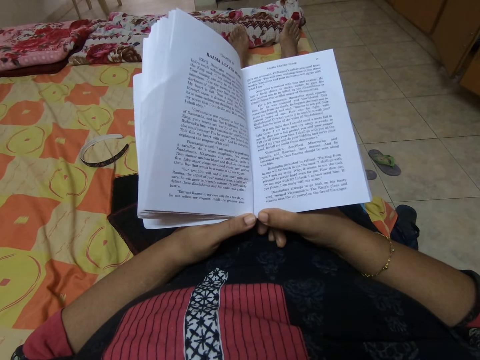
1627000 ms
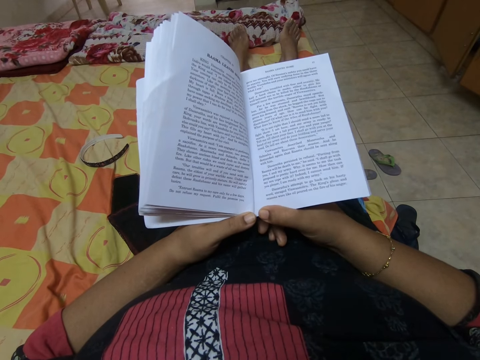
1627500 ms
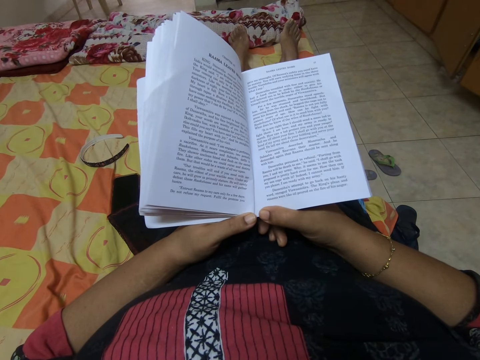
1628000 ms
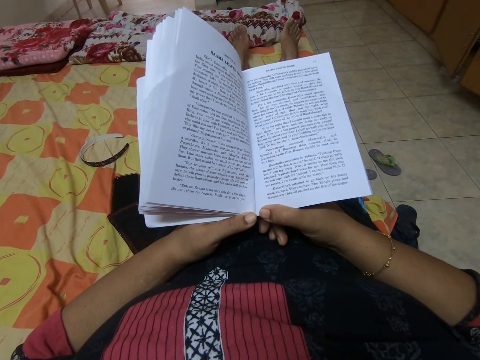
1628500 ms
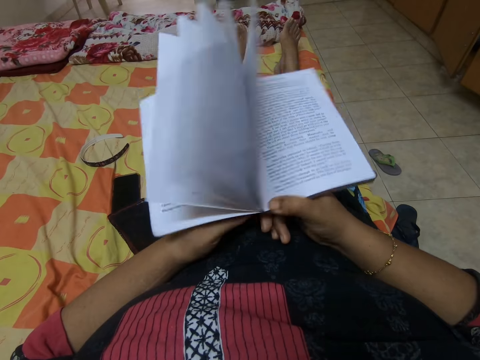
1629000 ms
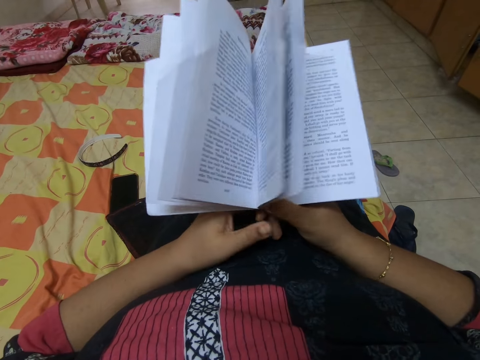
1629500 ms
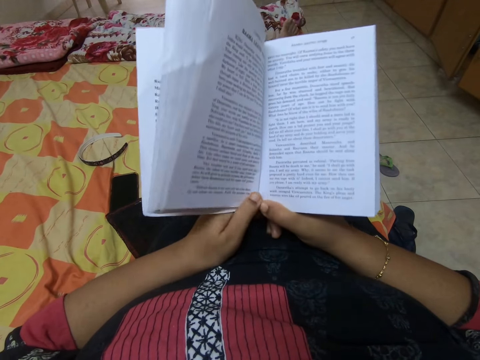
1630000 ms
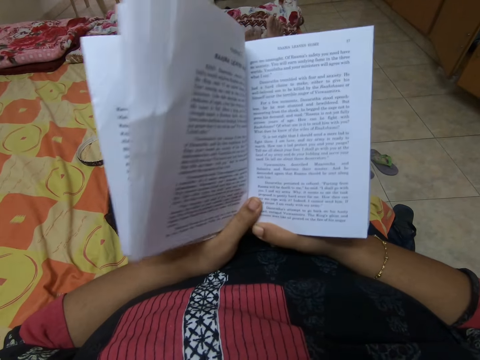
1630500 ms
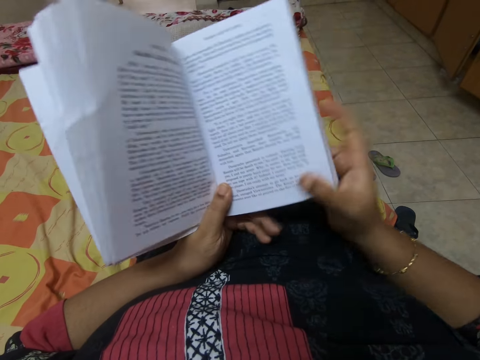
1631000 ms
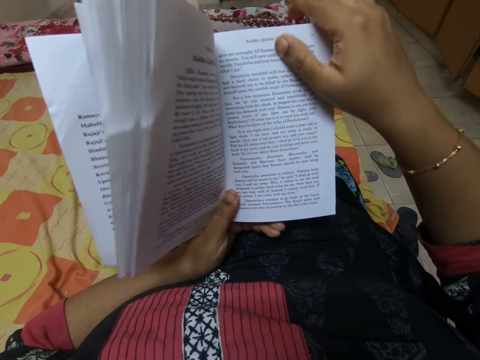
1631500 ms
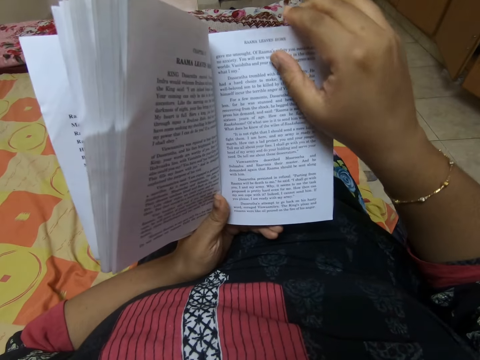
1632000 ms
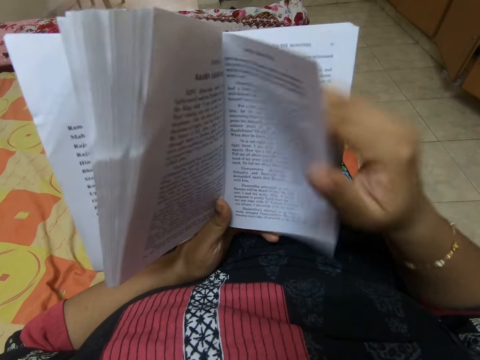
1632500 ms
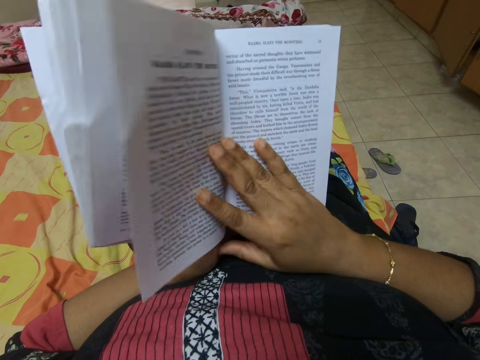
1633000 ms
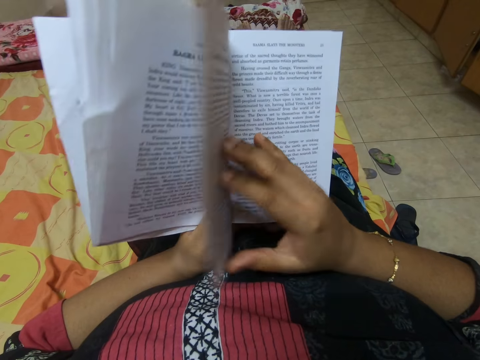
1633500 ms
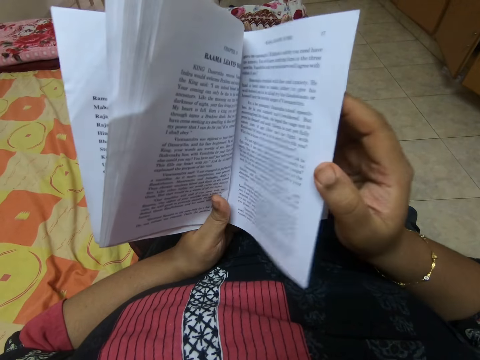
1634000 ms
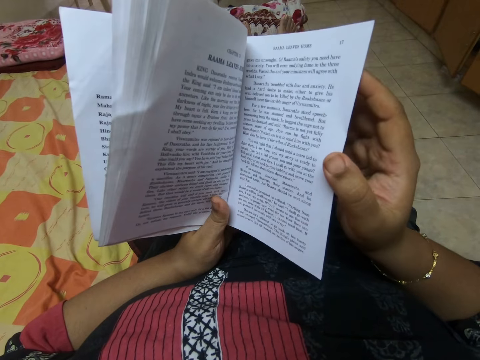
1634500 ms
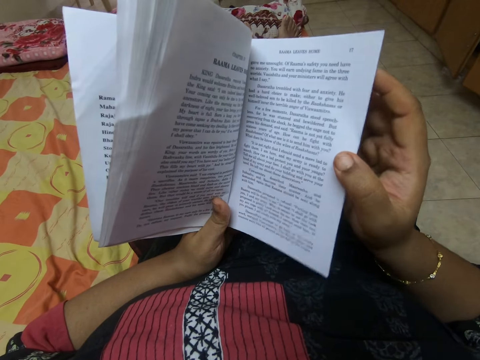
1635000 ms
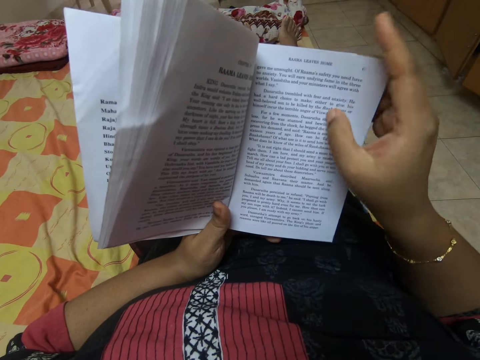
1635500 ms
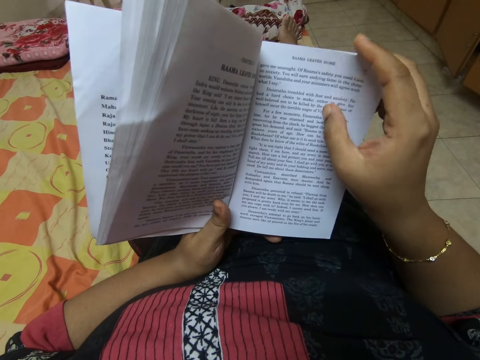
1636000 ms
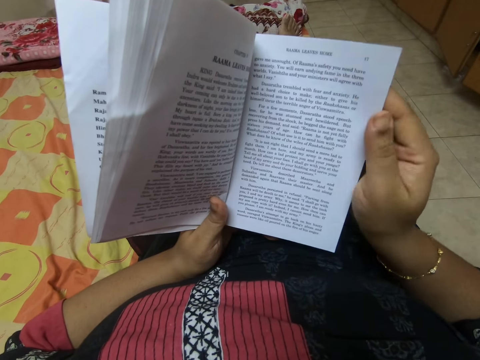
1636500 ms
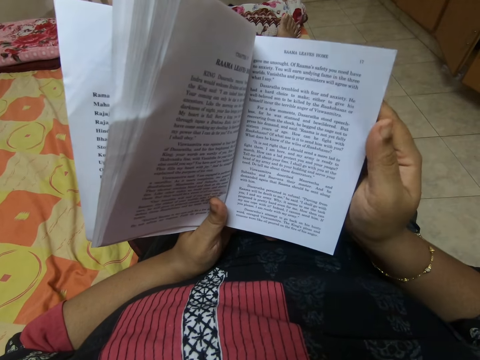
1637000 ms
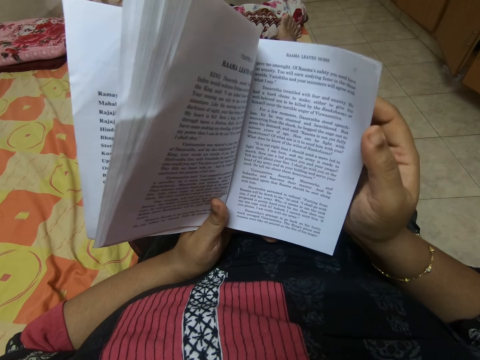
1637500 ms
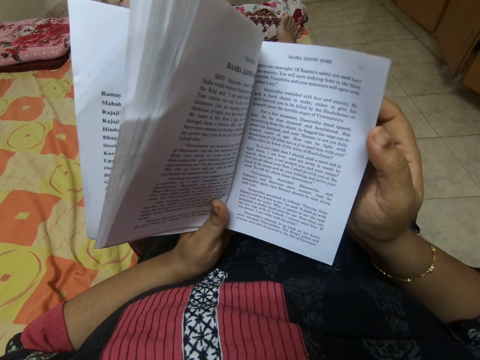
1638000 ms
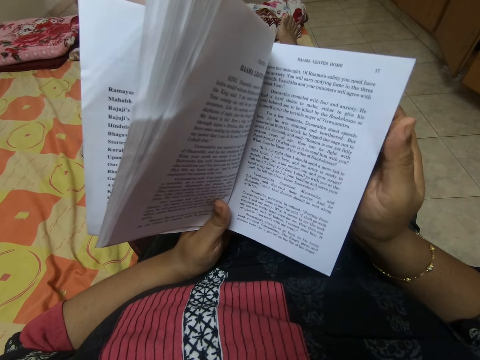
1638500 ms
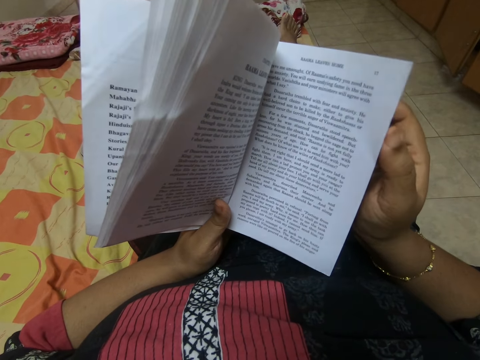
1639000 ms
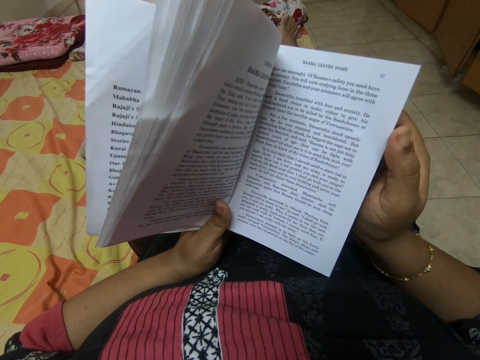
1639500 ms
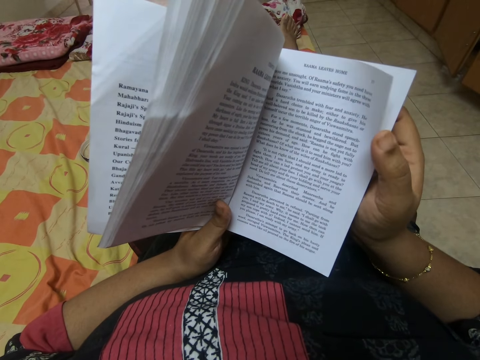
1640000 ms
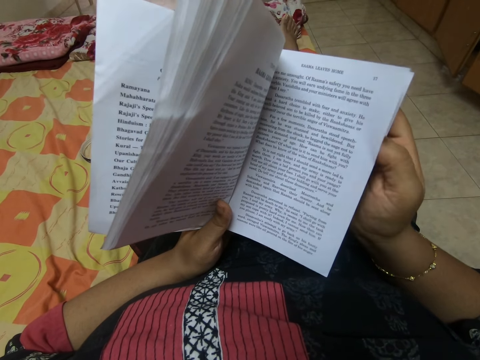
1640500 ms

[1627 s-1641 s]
The camera wearer moves a book. They open a page of the book. They touch the book.

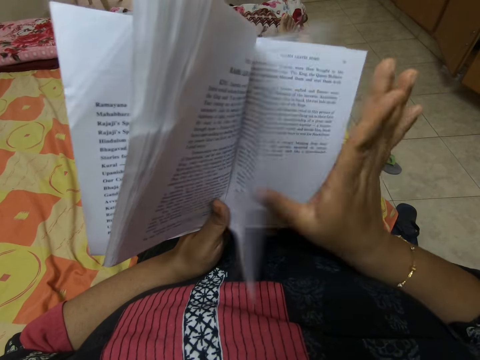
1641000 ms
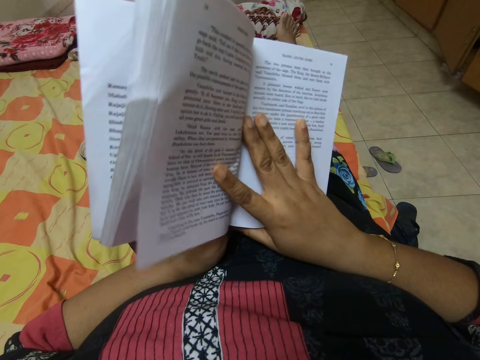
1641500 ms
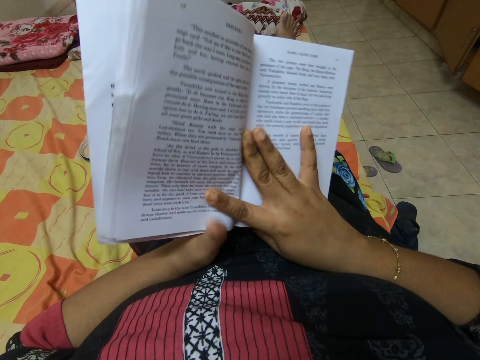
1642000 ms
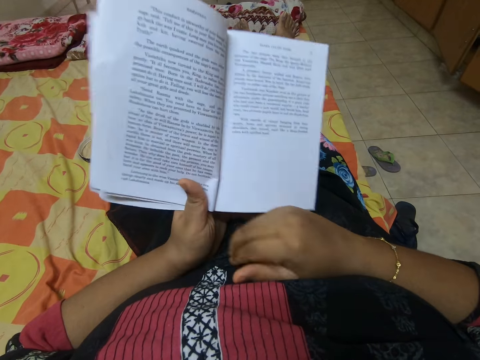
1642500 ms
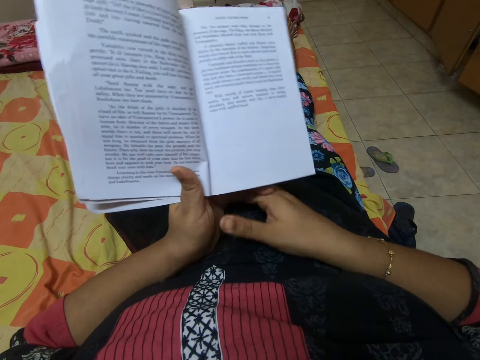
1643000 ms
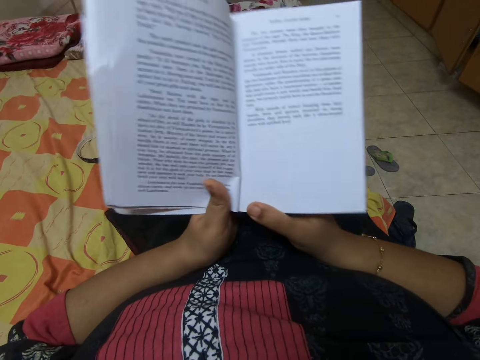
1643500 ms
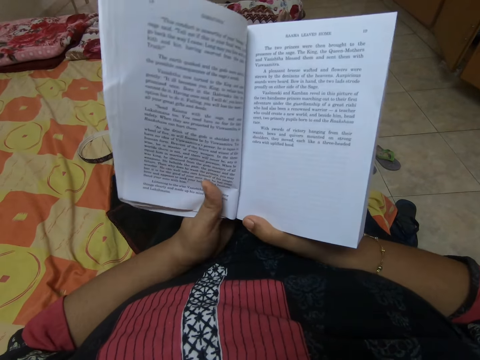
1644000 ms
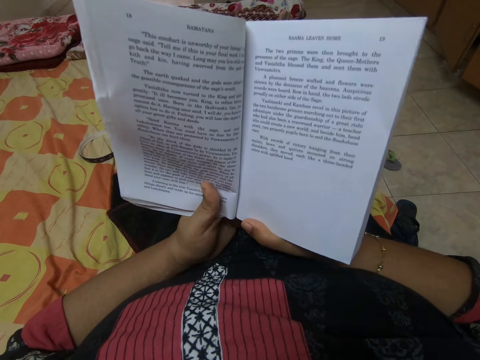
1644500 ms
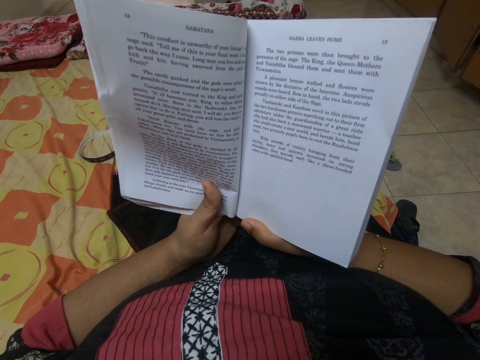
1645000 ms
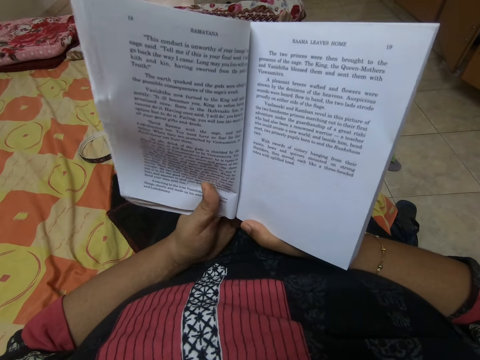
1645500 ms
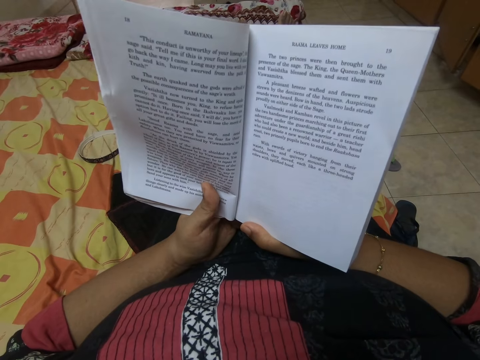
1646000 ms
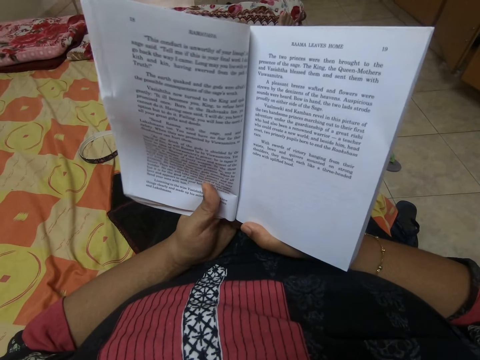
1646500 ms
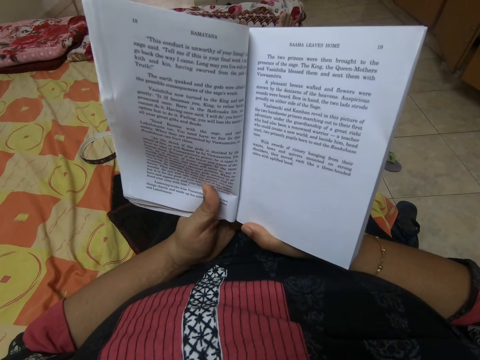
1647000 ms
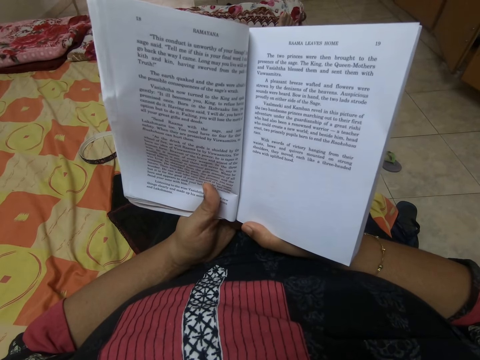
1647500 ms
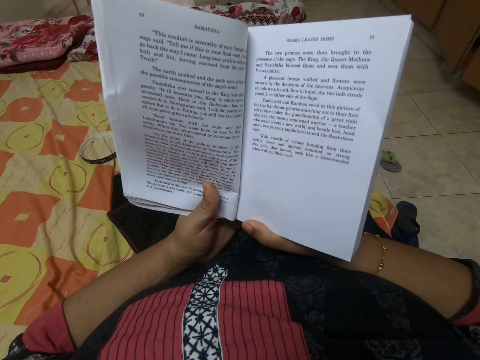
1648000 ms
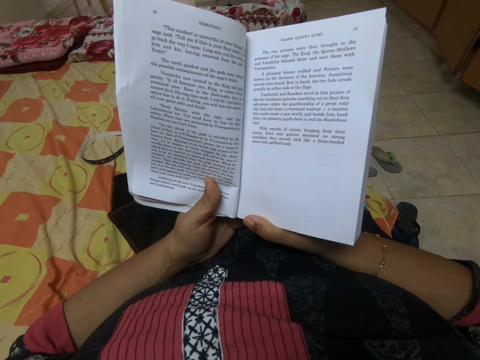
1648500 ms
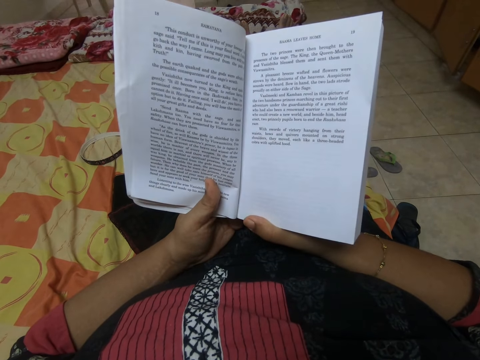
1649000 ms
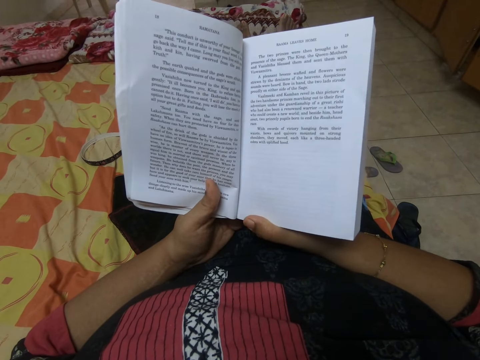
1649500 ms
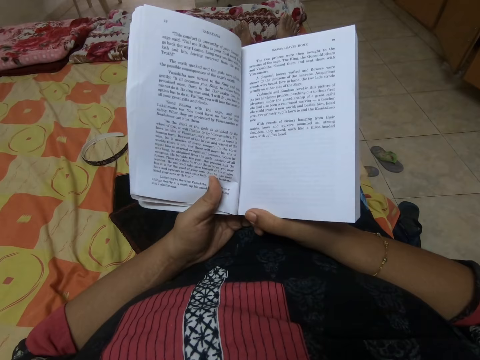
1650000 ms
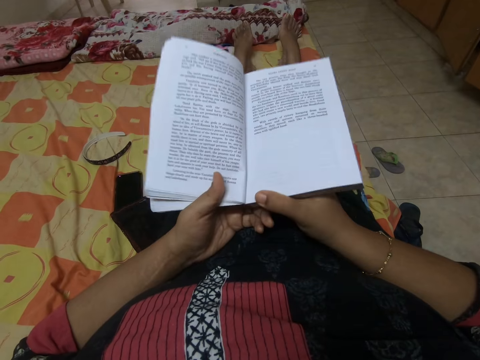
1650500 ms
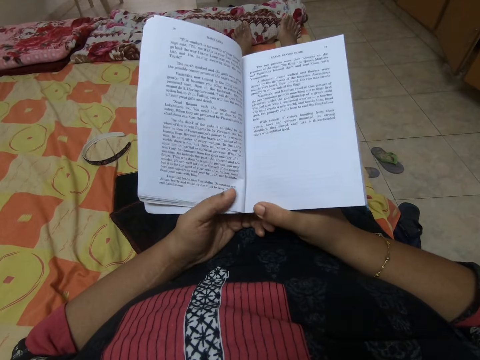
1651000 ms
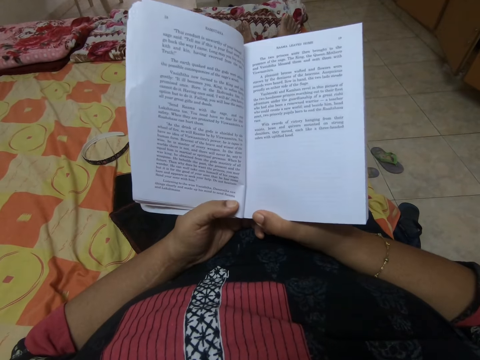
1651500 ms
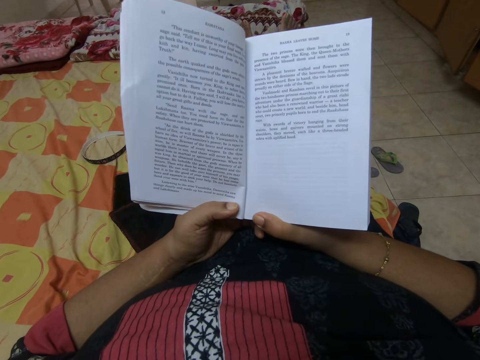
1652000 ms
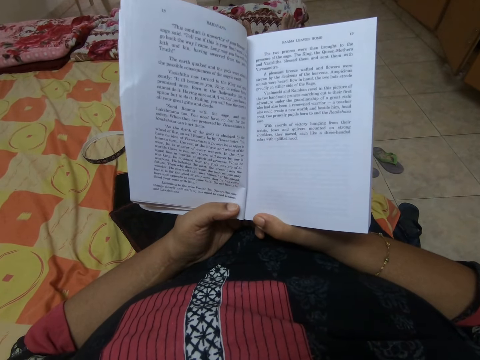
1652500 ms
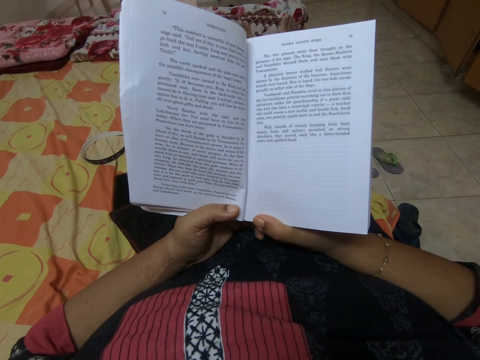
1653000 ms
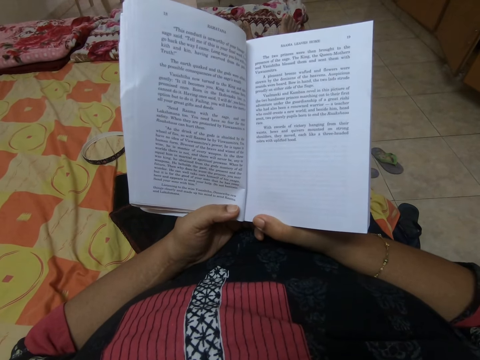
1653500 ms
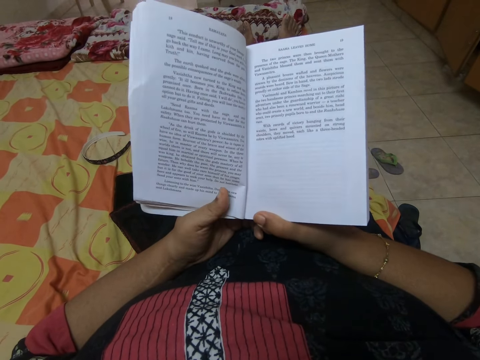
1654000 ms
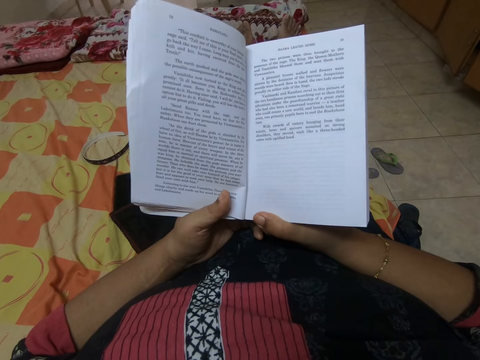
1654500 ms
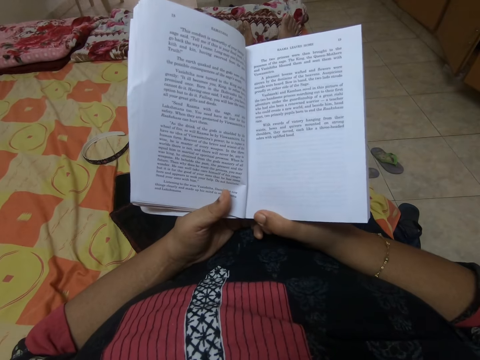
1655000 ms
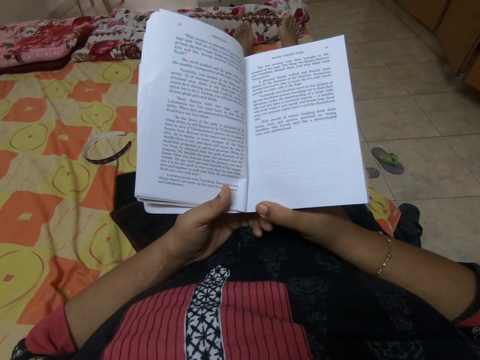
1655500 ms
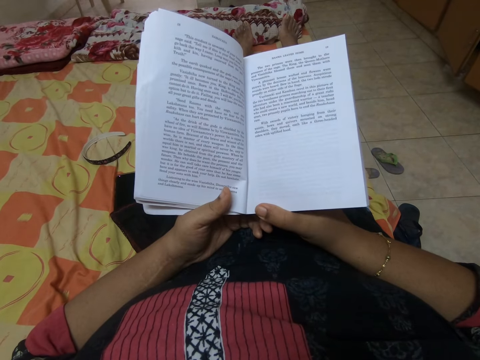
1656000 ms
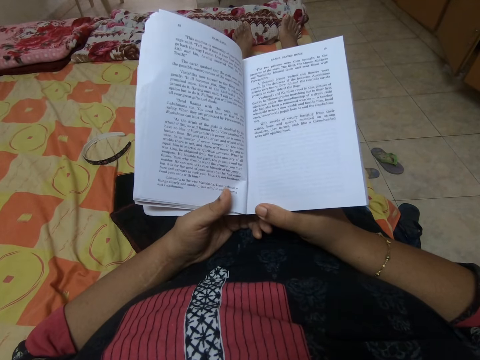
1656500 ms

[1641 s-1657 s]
The camera wearer opens a page of a book. They hold the book with both hands. They read the book. They read the book. They move the book. They read the book.
